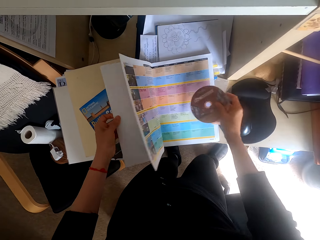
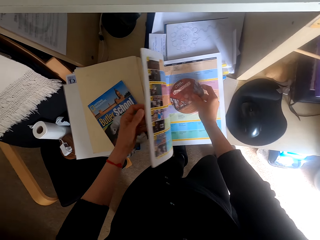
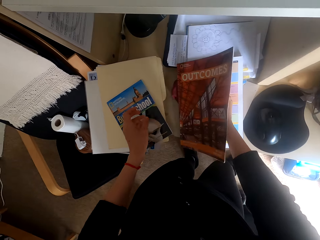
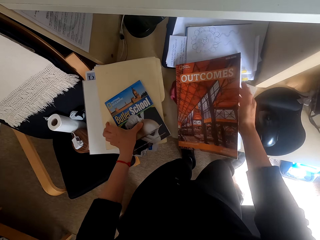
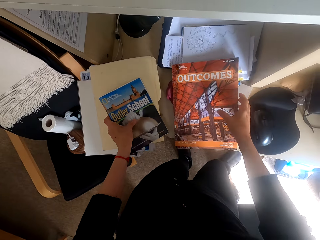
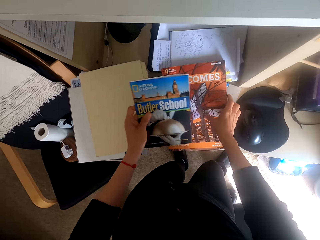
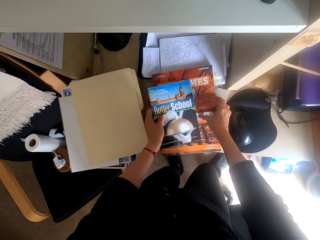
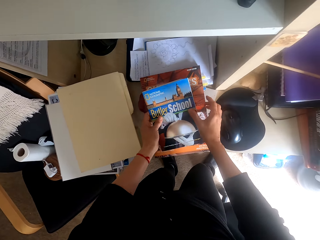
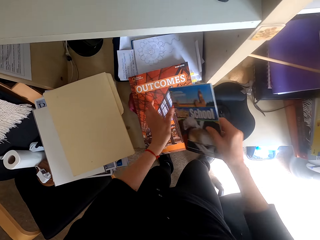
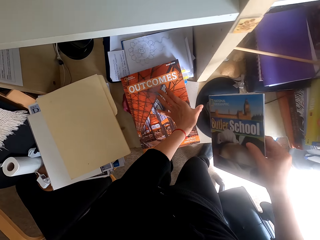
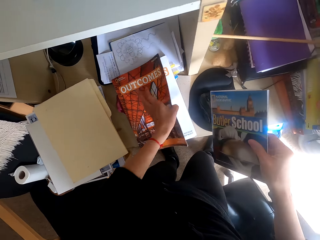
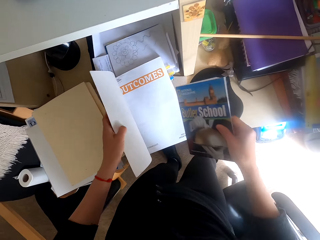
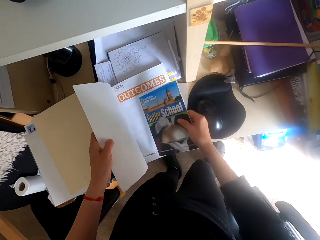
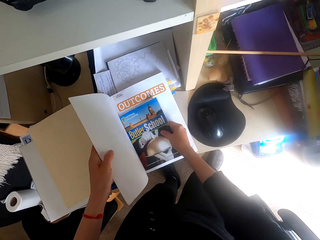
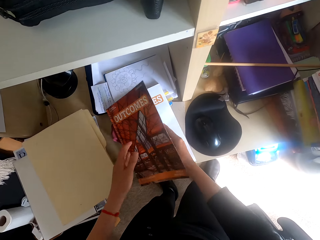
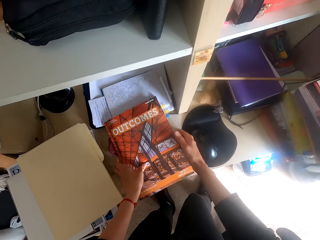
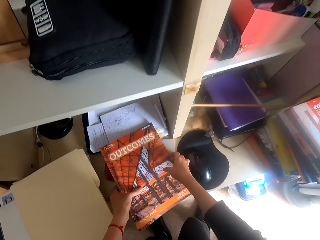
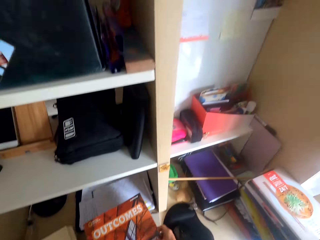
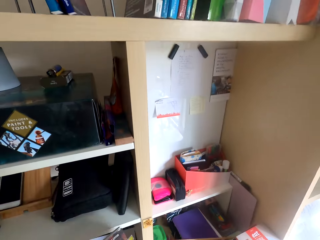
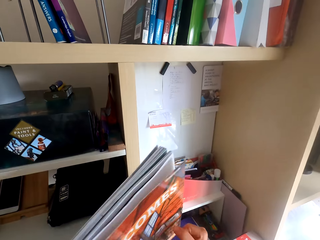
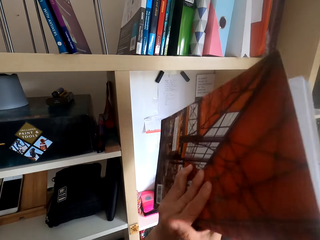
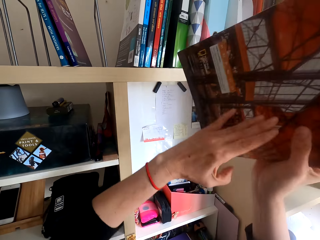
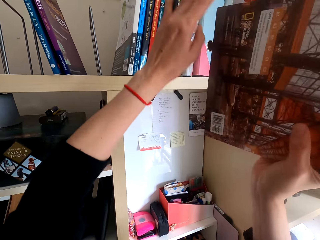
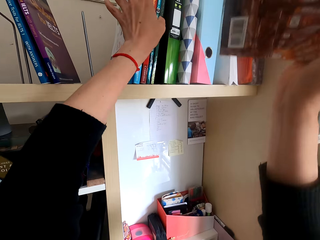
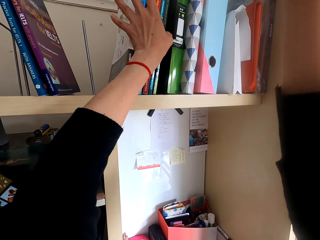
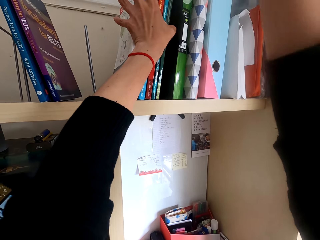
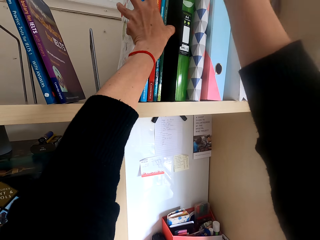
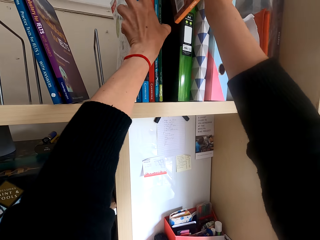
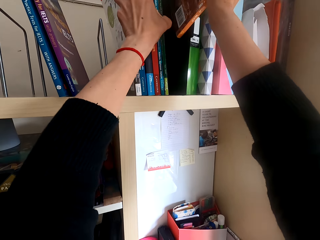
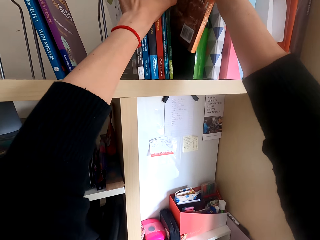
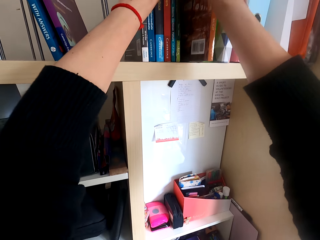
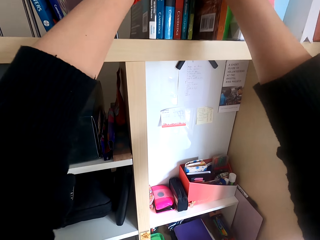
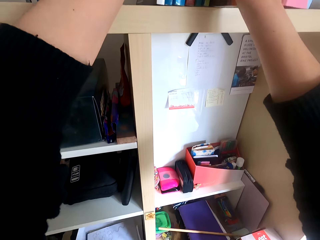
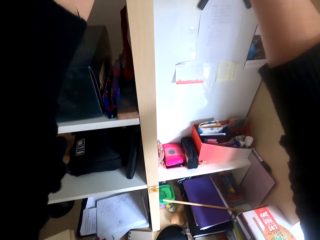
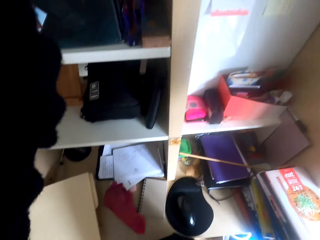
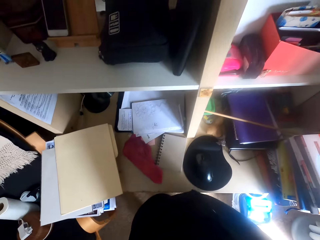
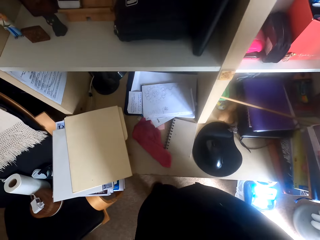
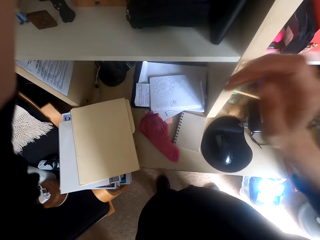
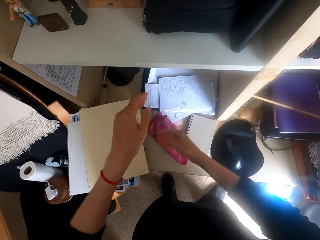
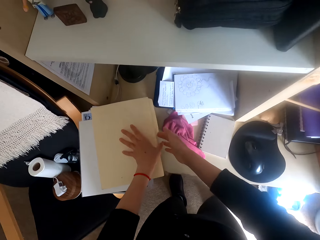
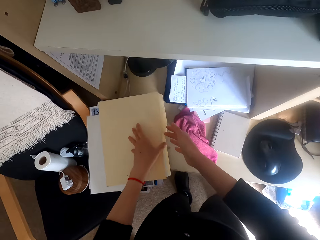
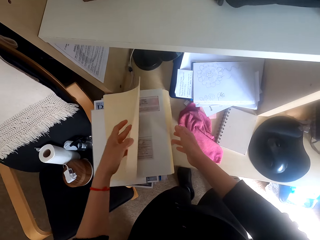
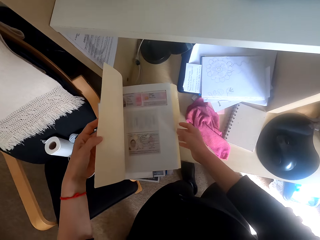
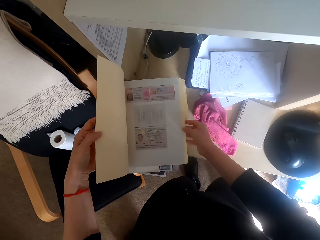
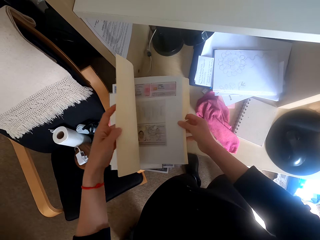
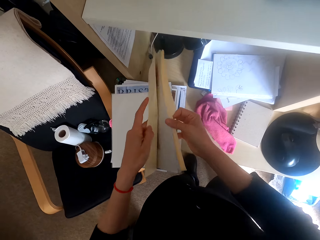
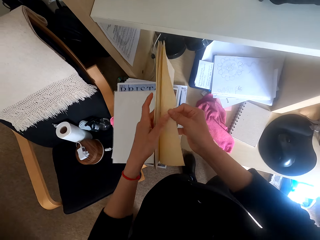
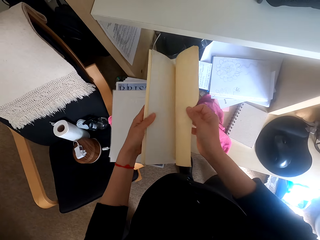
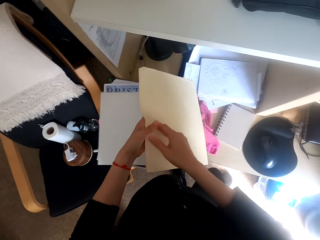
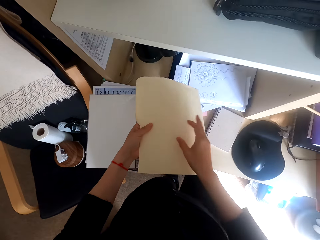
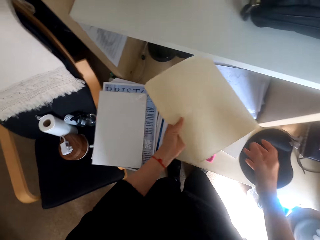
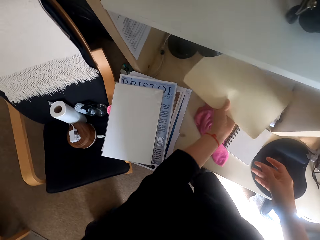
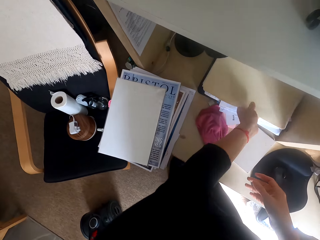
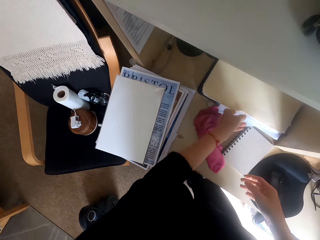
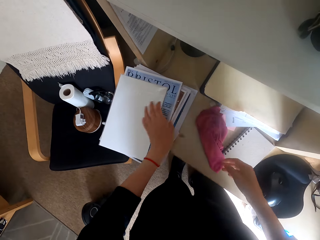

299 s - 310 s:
The camera wearer puts the optical disc in the book. They flip the book. They pick a book. They place the book on the other book. They pick the book and flip the book. They open the magazine. They place the book in the magazine. They close the magazine and pick the magazine. They move books. They place the magazine on the shelf. They look around the table. They flip a book. They open a file. They check the file. They drop the file on the table.

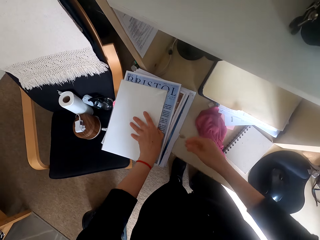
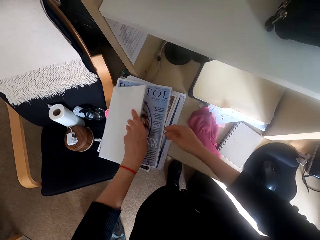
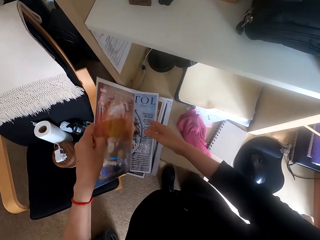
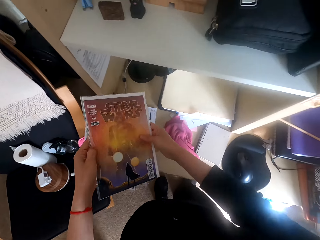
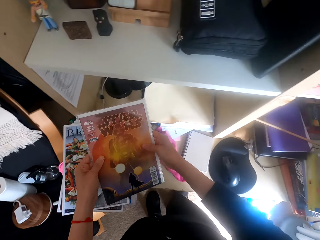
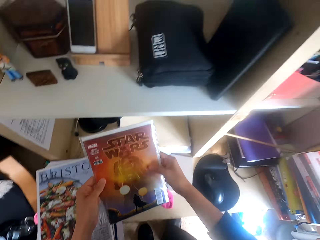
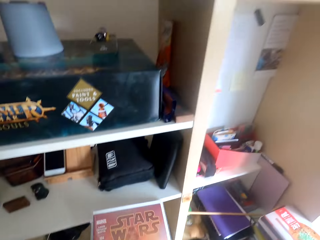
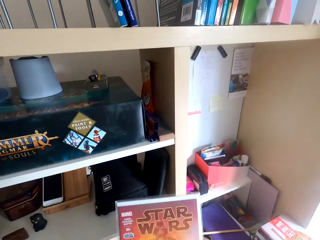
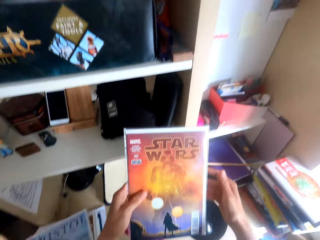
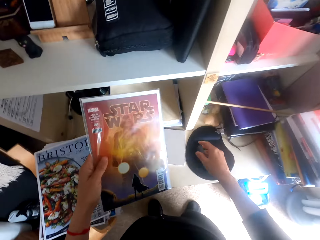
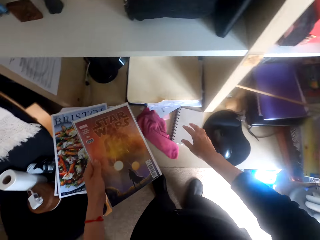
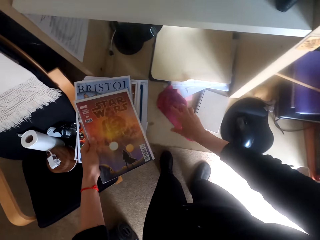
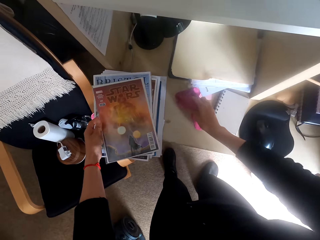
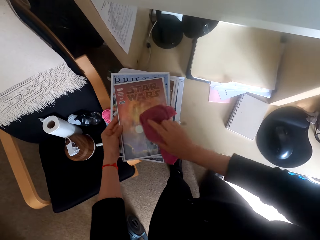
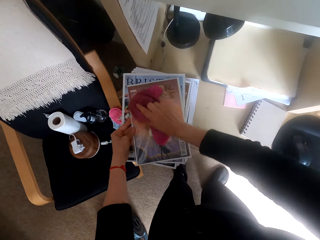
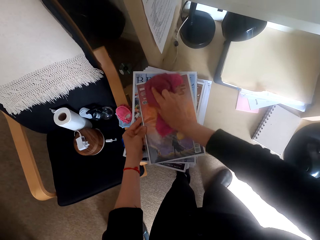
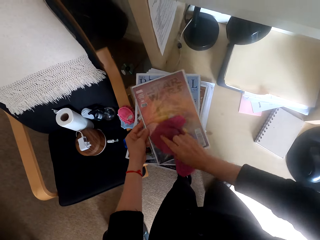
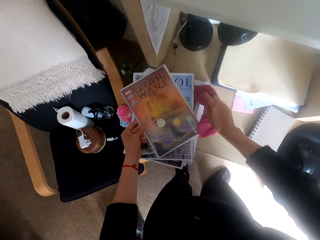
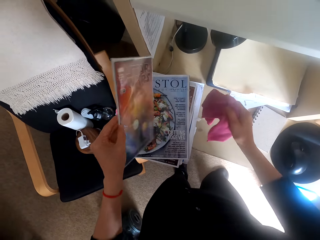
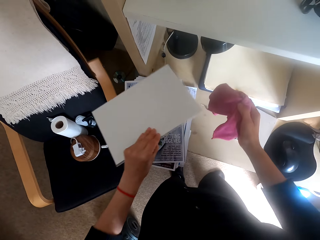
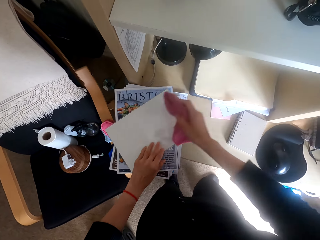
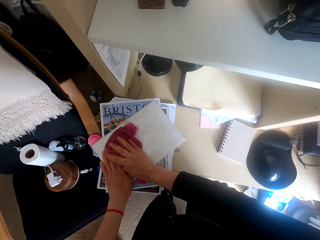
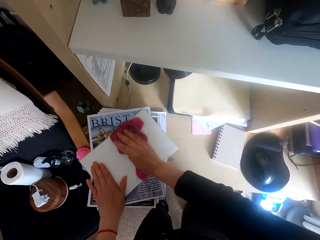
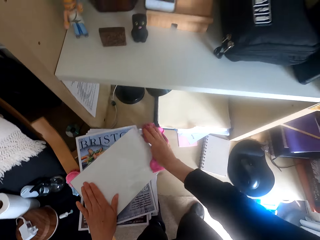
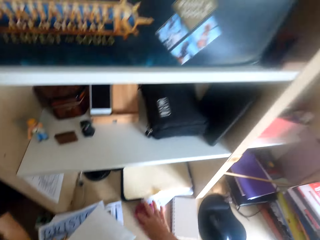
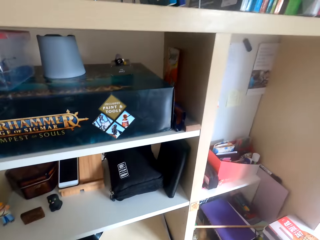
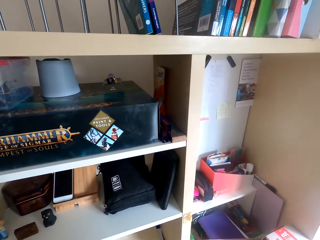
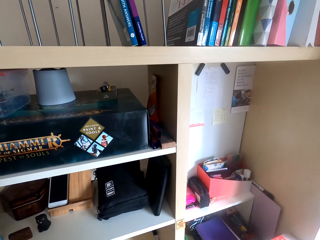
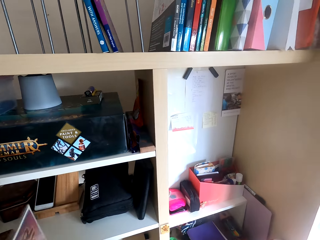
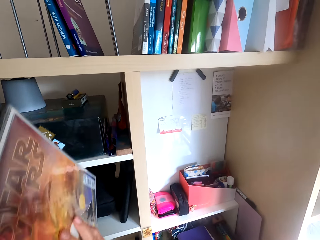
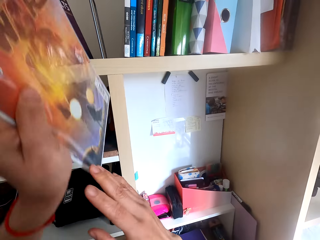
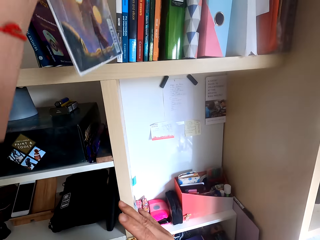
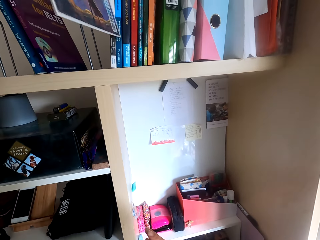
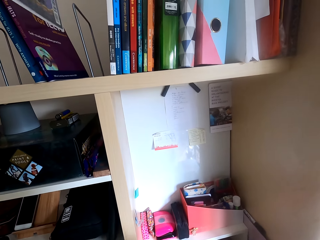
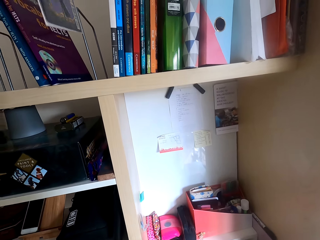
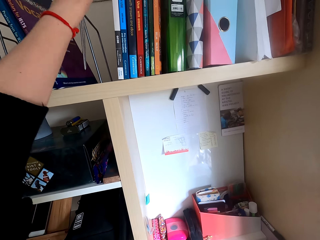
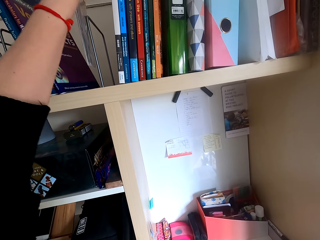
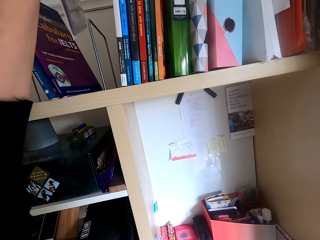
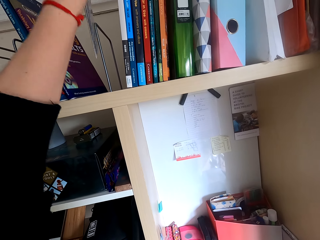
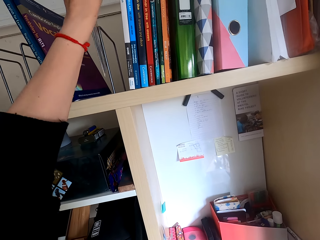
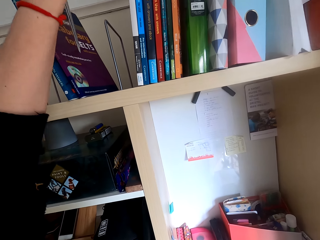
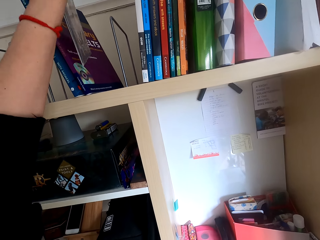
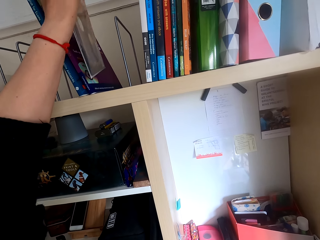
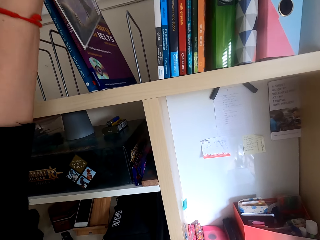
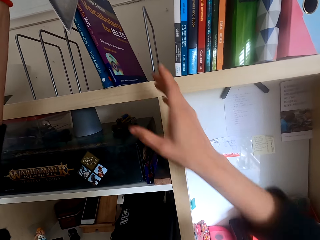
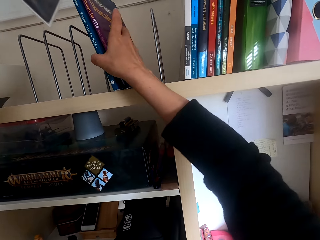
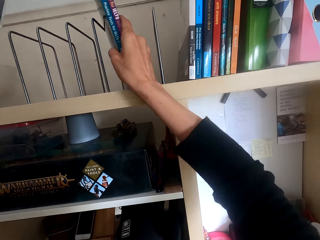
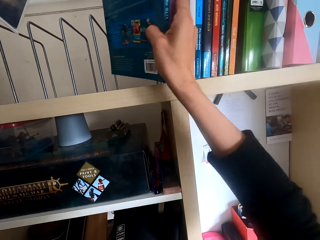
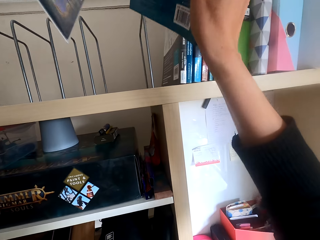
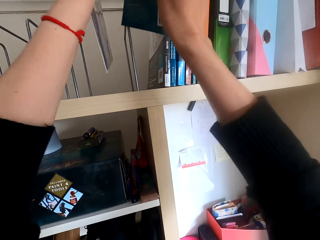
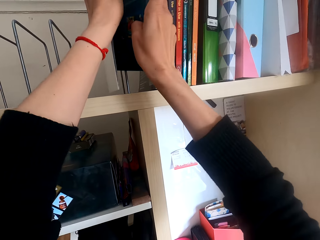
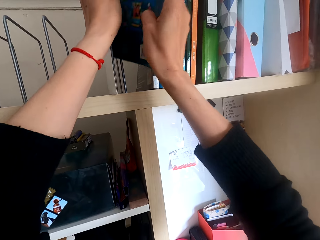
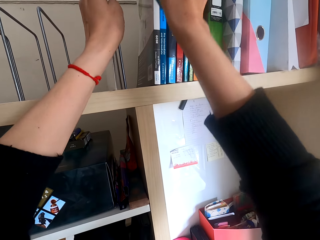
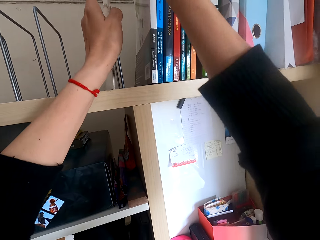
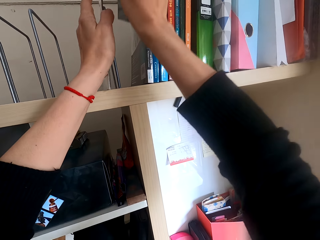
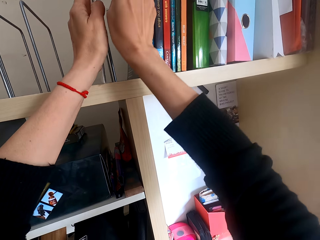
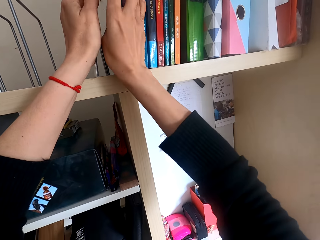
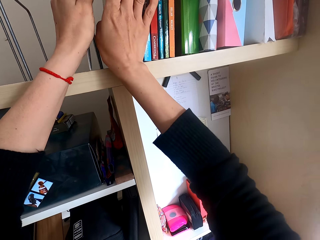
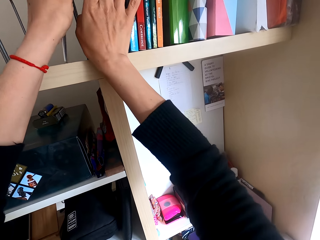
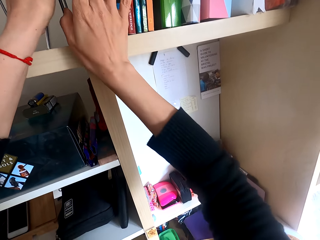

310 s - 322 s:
The camera wearer picks a book. They pick a towel. They wipe the book with the towel. They turn the book. They wipe the book with the towel. They pick the book. They place the book on the shelf. They pick books. They place the book on the shelf. They place the books on the shelf.
